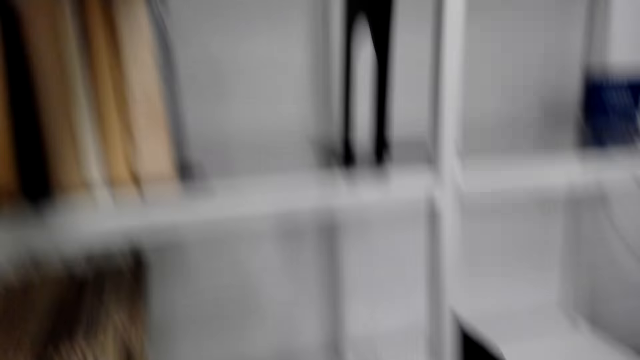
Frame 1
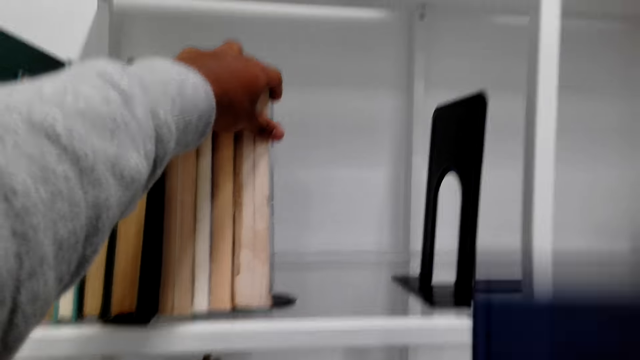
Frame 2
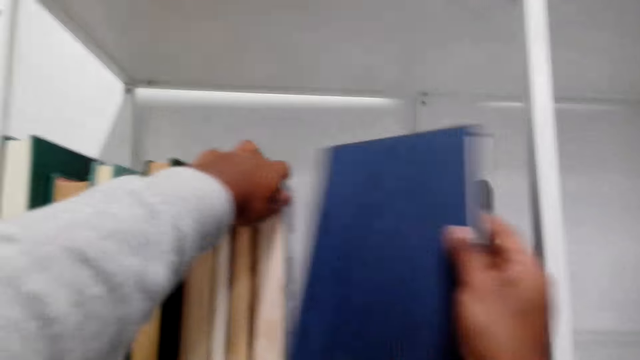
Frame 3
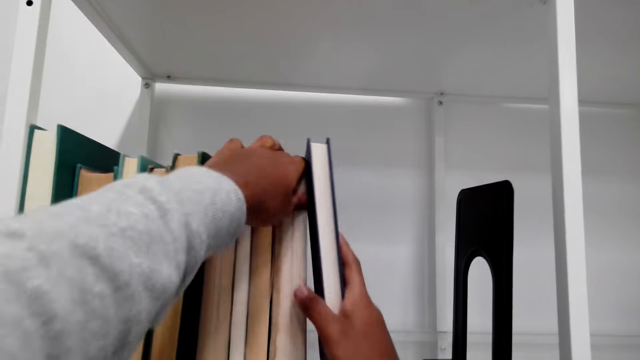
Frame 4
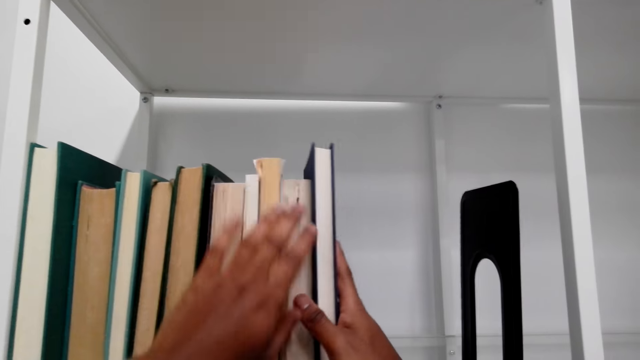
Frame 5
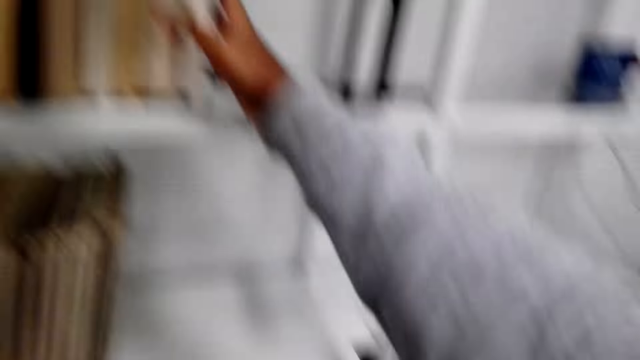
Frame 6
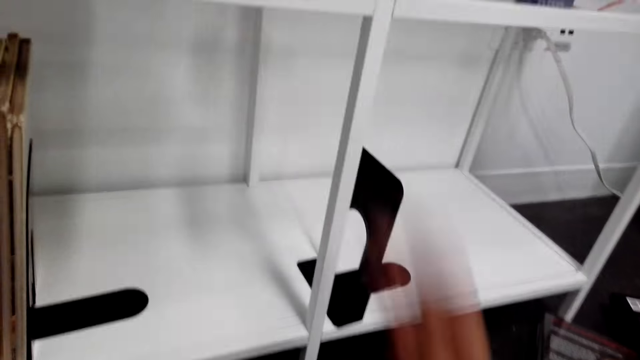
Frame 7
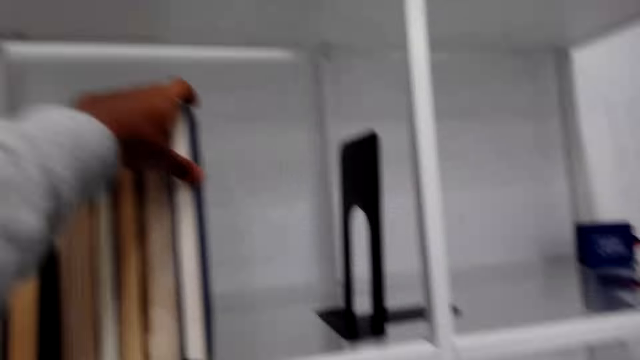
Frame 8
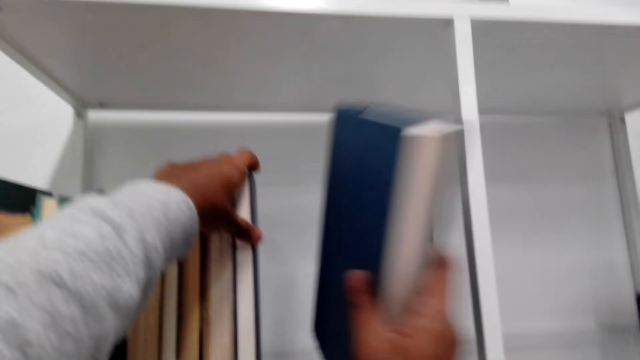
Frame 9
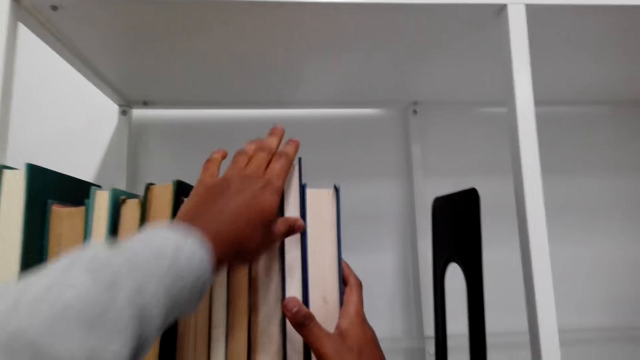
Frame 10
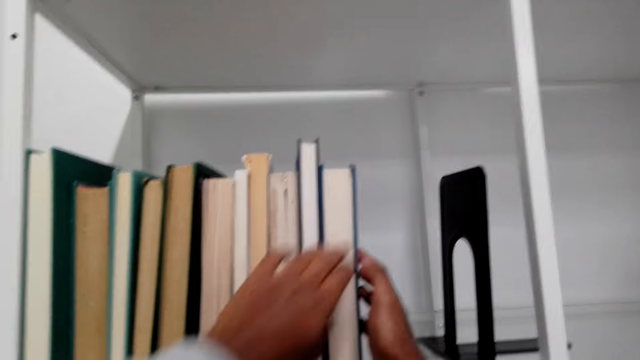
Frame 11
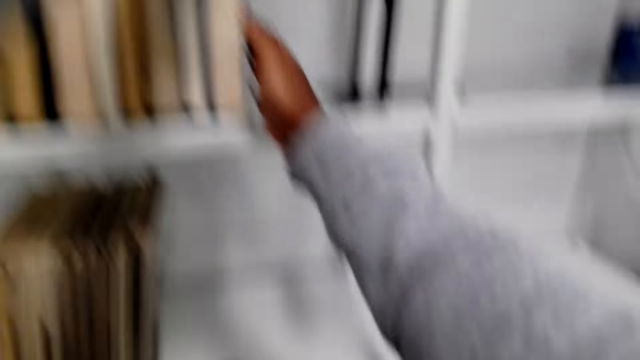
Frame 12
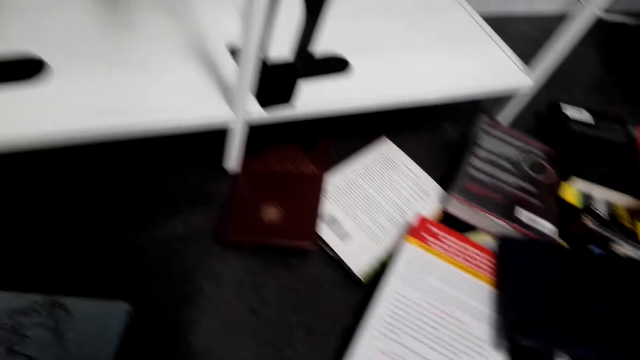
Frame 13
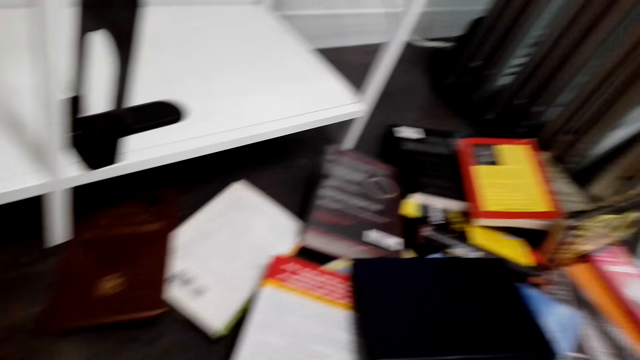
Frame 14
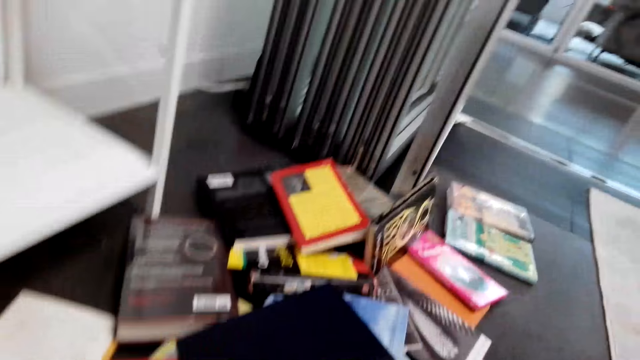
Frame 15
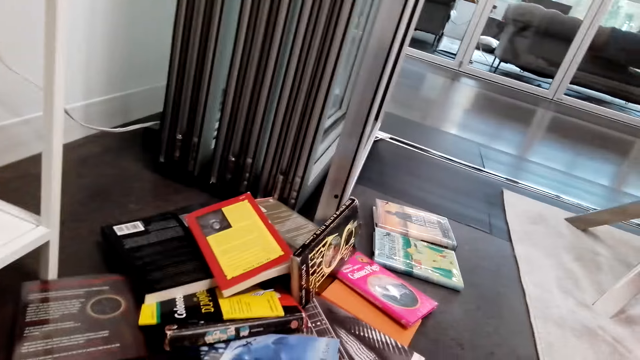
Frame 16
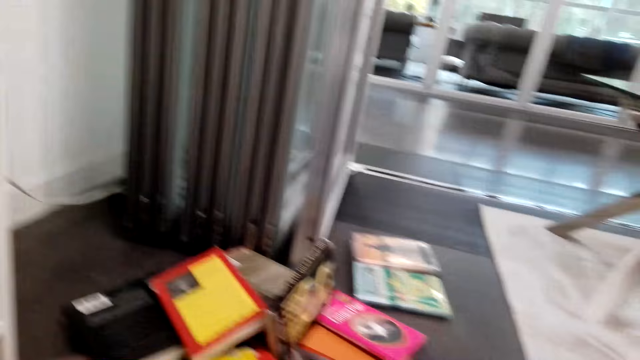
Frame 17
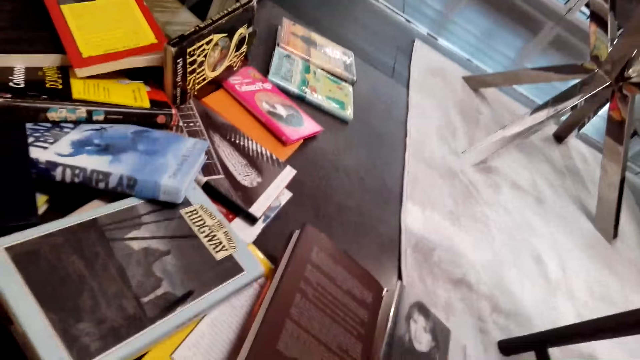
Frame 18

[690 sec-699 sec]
The camera wearer looks around. They arrange more novels in the cabinet. They hold the novels in the cabinet. They look around. They arrange more novels in the cabinet. They turn. They take novels on the floor.

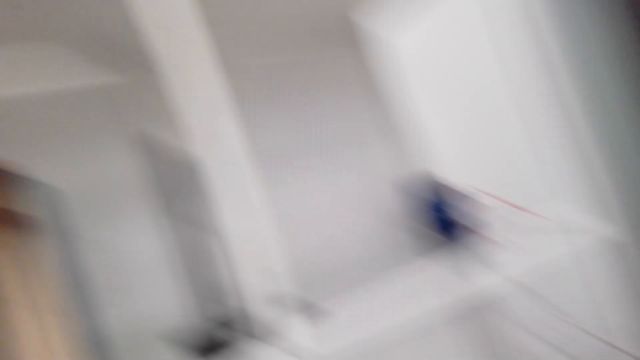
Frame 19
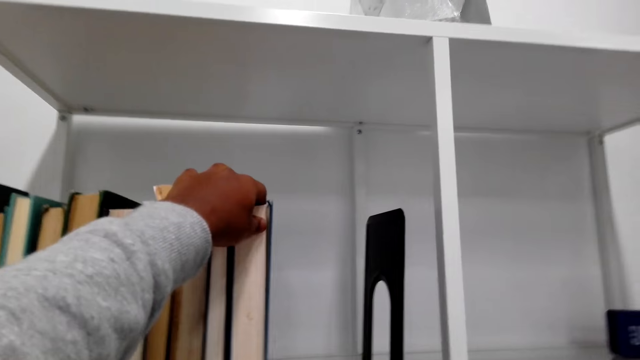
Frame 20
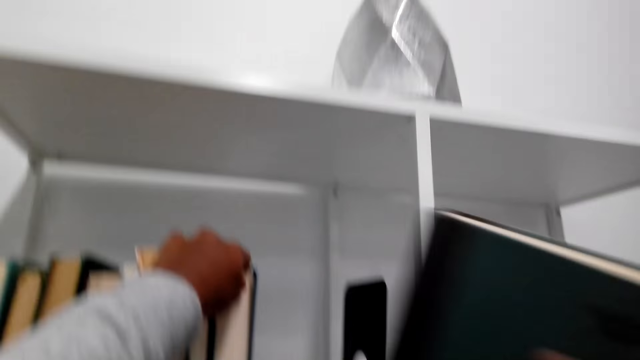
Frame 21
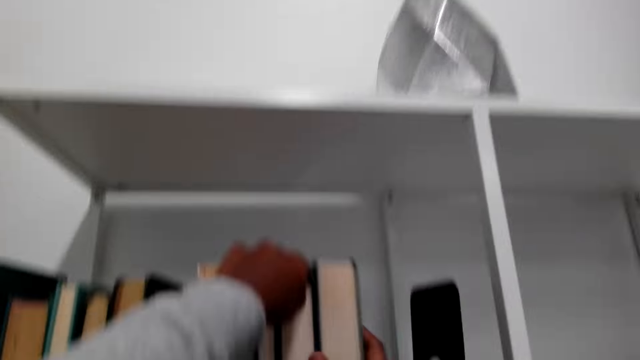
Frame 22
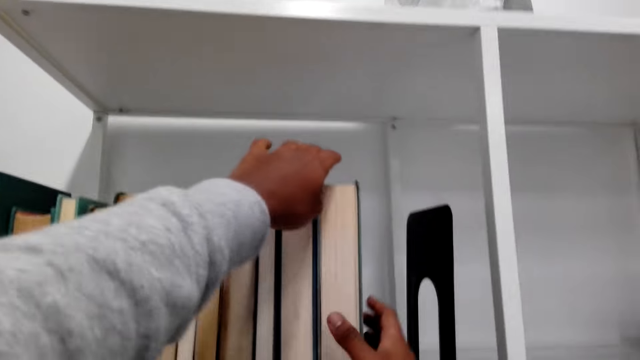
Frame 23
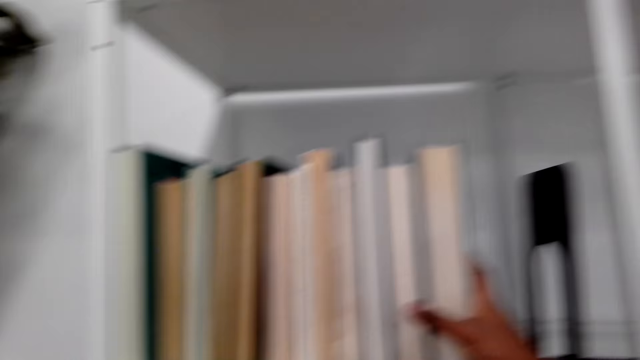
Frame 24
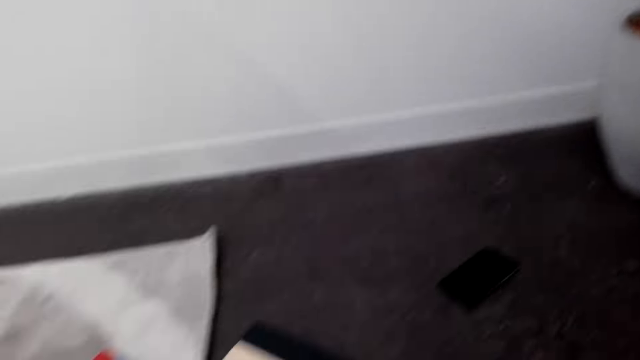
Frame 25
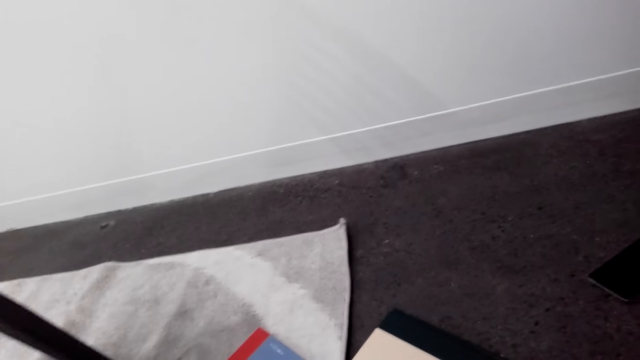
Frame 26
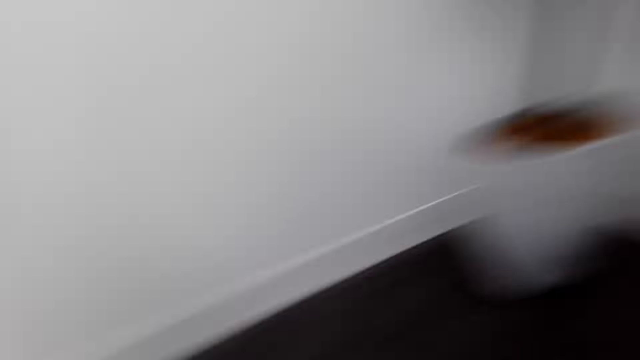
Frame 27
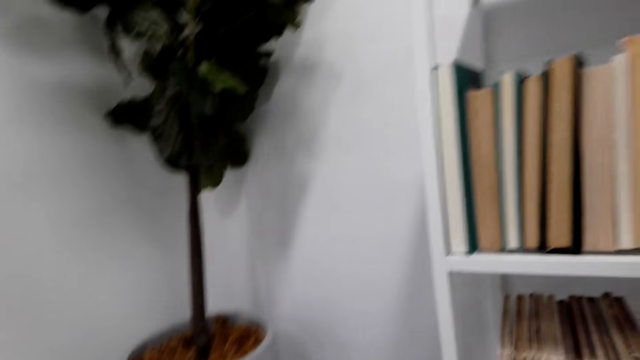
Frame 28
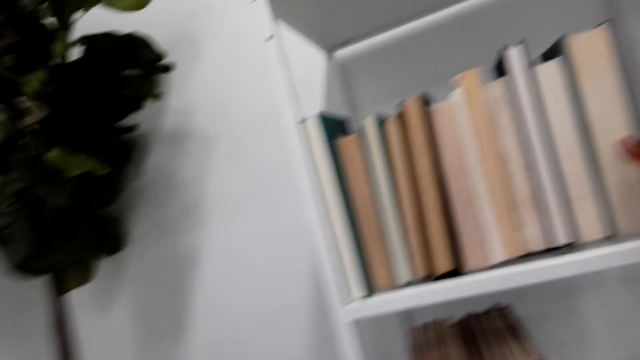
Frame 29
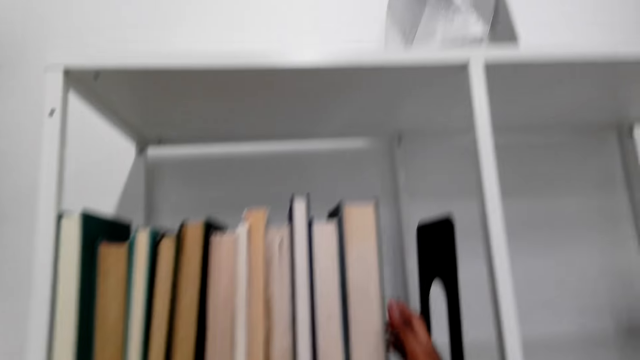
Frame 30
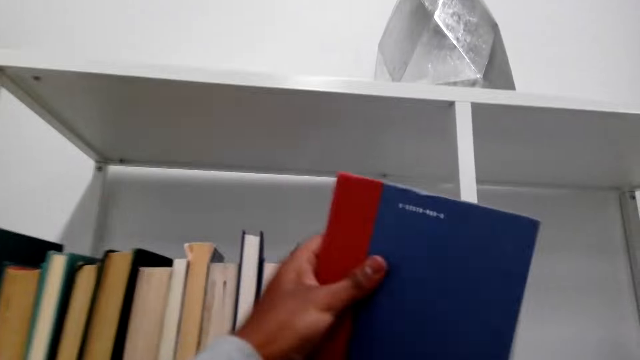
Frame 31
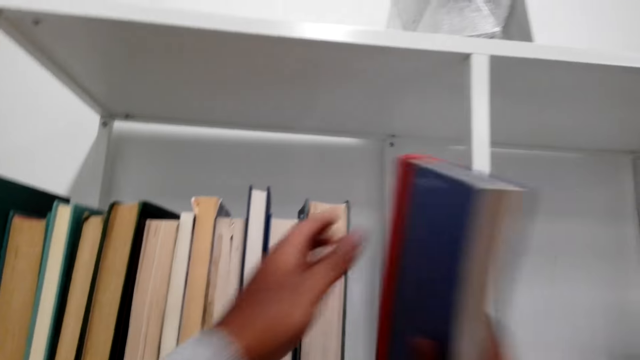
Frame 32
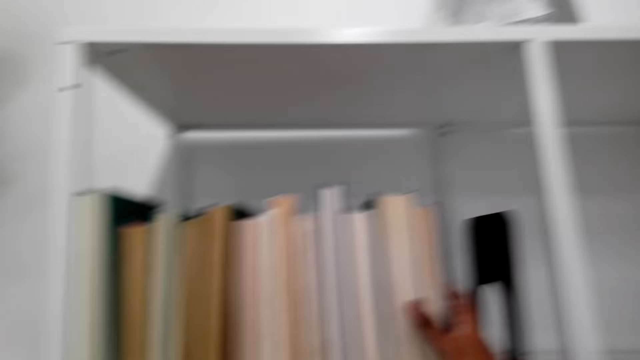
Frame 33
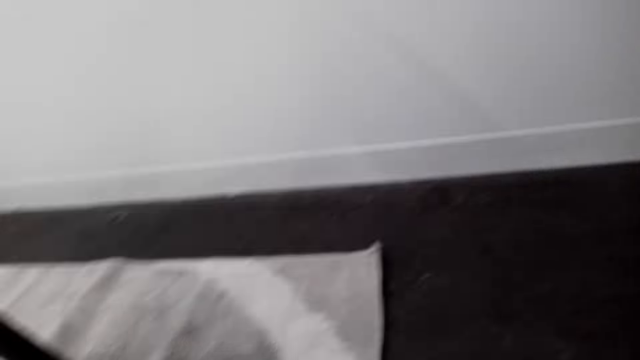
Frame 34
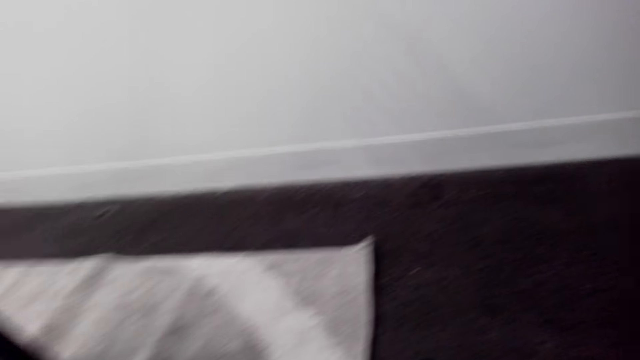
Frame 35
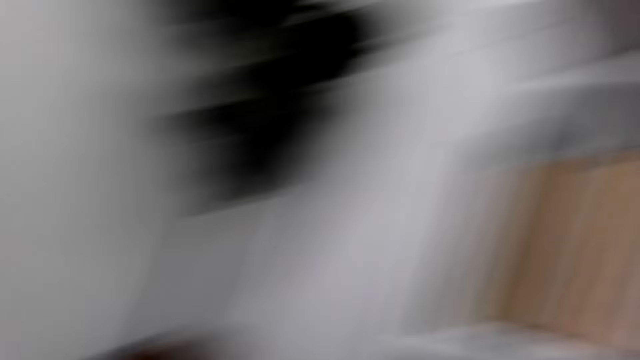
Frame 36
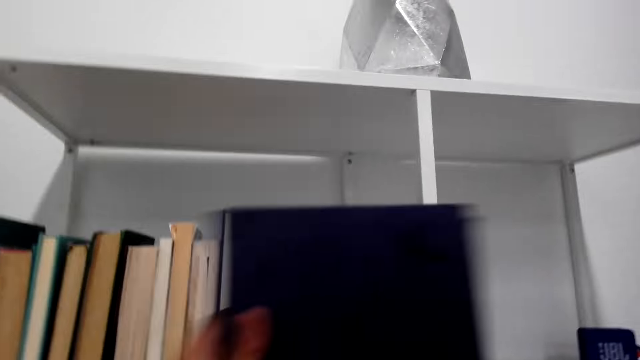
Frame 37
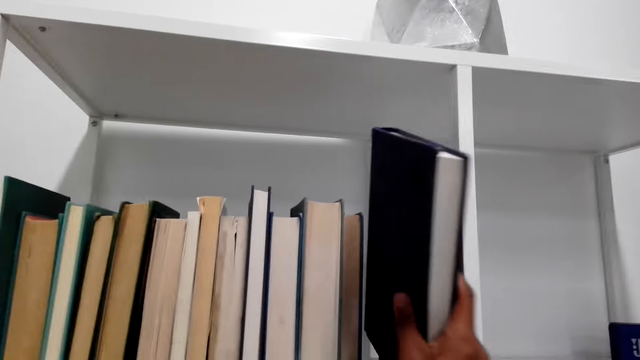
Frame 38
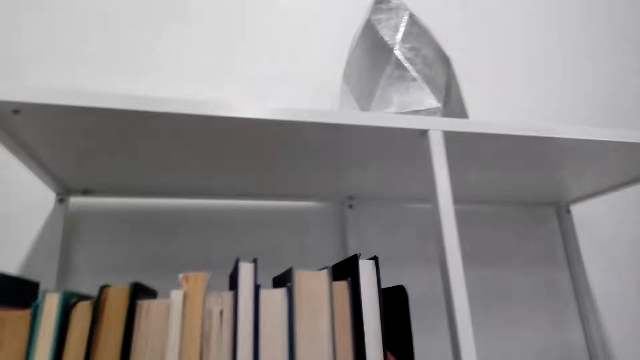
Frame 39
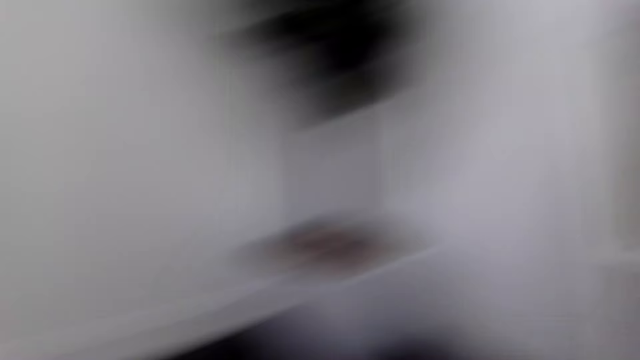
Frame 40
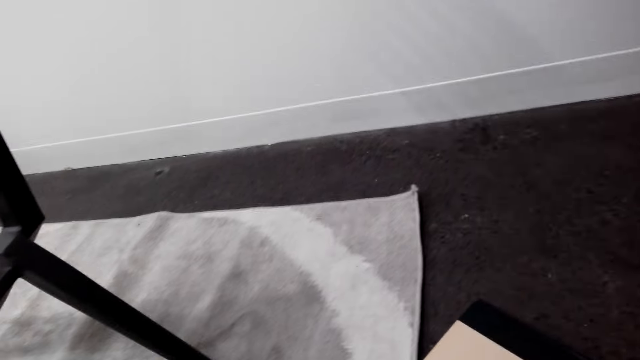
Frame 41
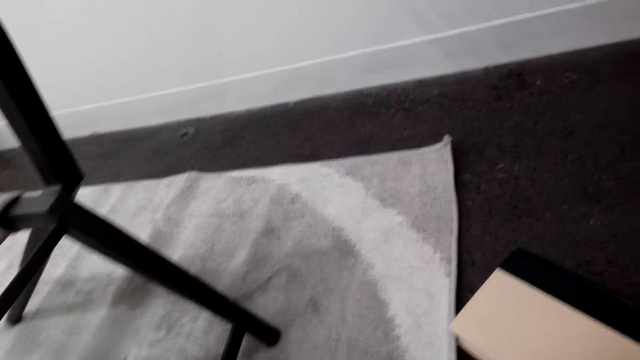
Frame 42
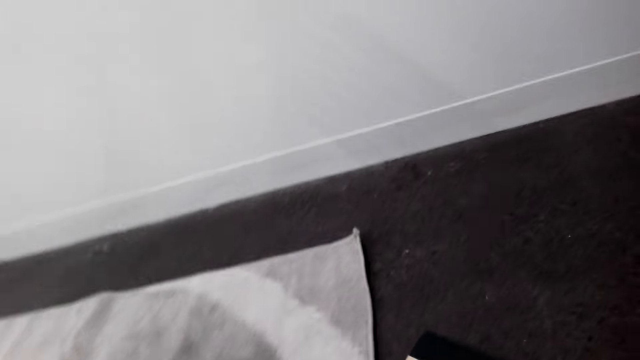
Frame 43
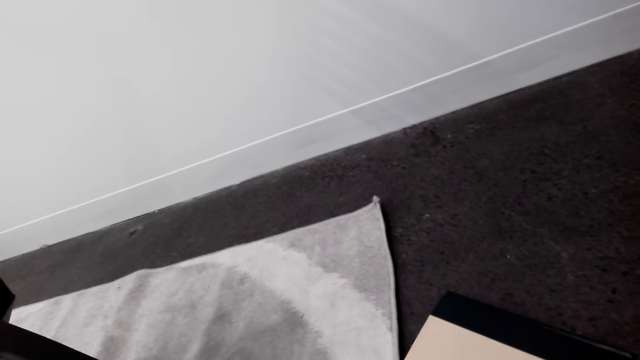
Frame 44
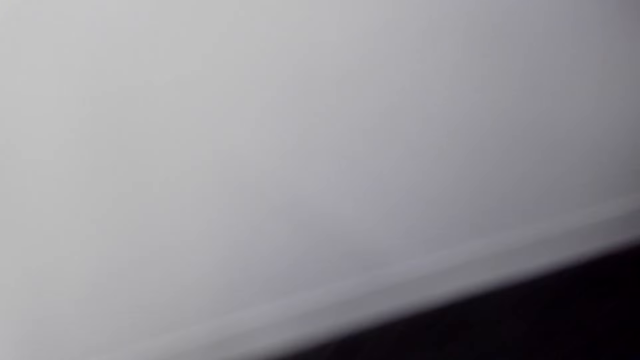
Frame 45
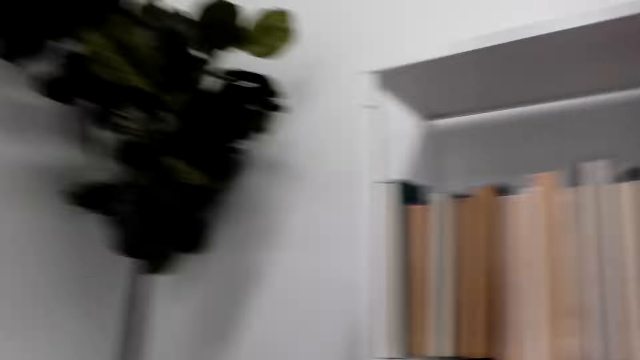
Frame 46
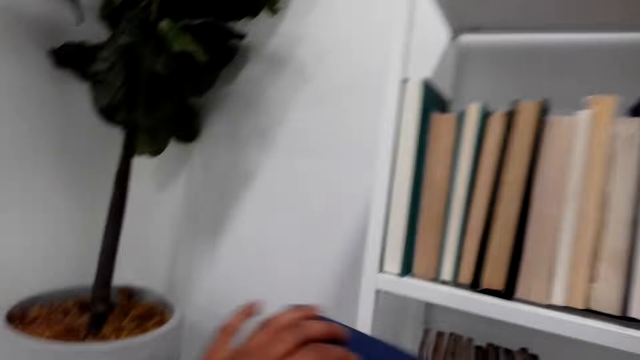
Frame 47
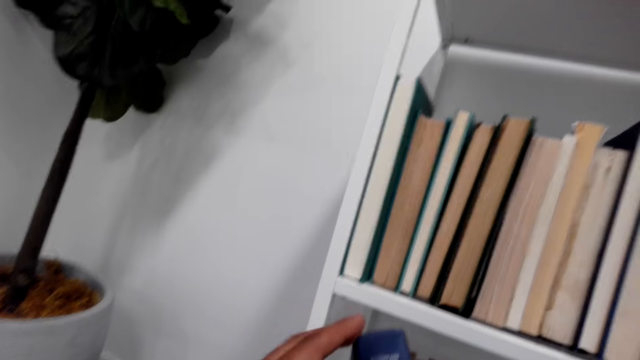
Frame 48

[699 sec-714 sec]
The camera wearer turns. They arrange novels in the cabinet. They turn. They look around. They arrange more novels in the cabinet. They hold a novel with the right hand. They arrange novels in the cabinet. They turn. They turn again. They hold the novel. They arrange novels in the cabinet. They turn. They look around. They take a novel on the floor.
